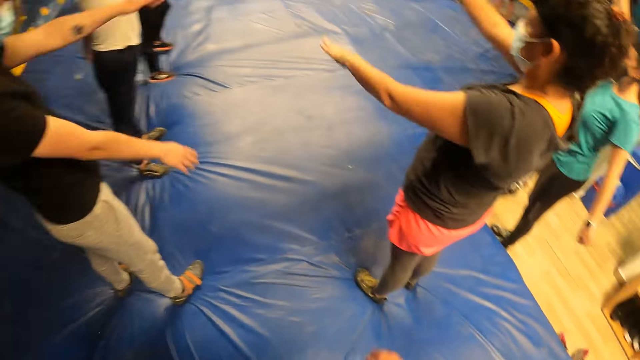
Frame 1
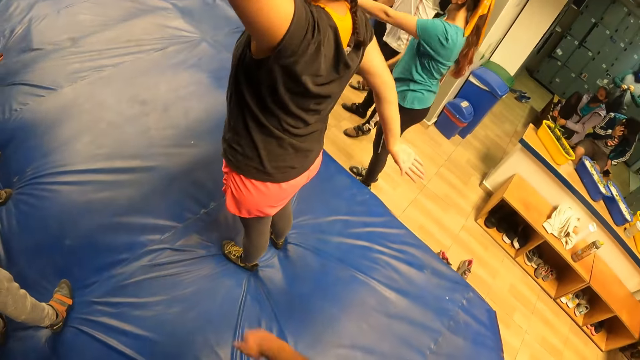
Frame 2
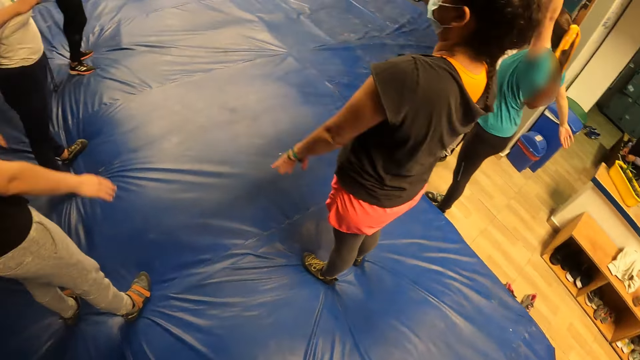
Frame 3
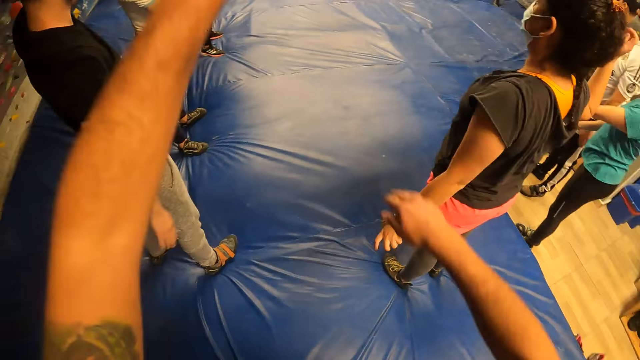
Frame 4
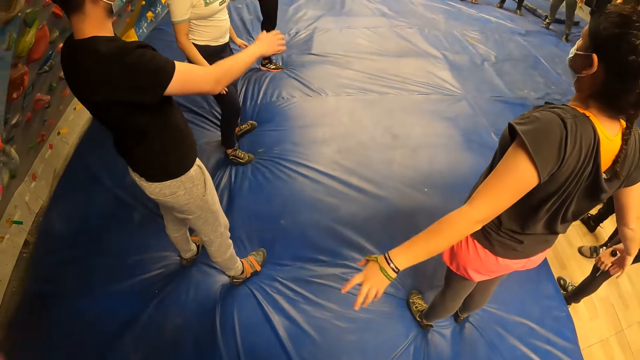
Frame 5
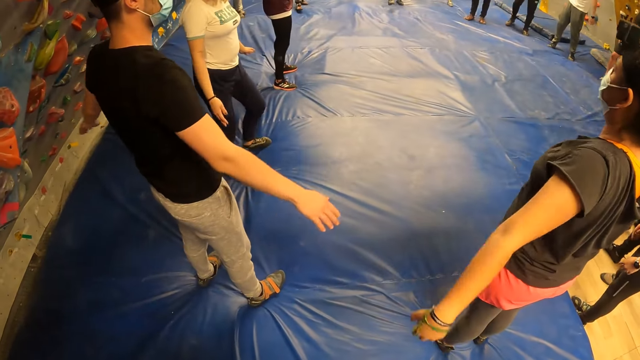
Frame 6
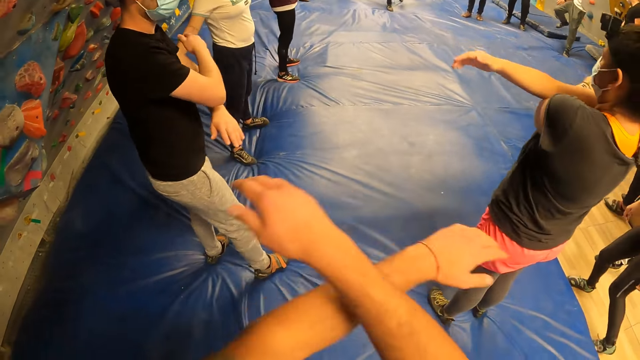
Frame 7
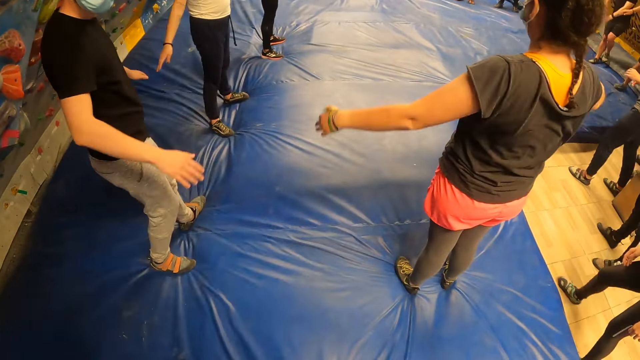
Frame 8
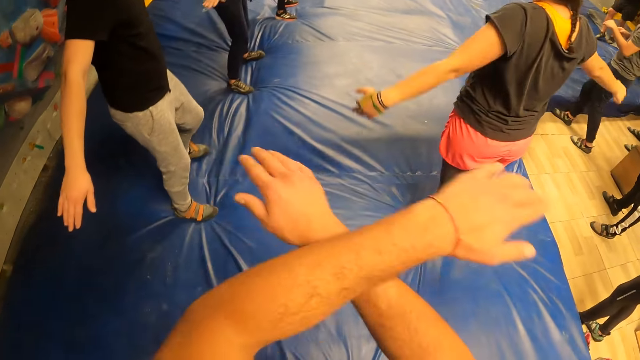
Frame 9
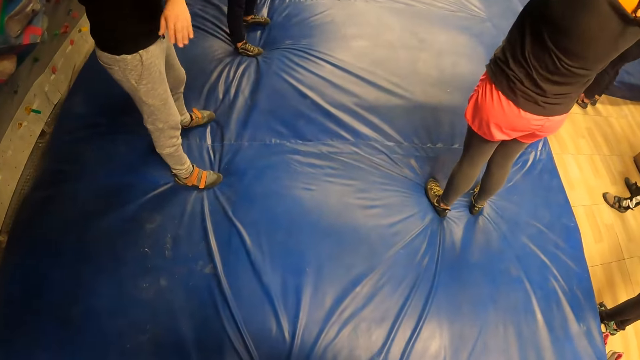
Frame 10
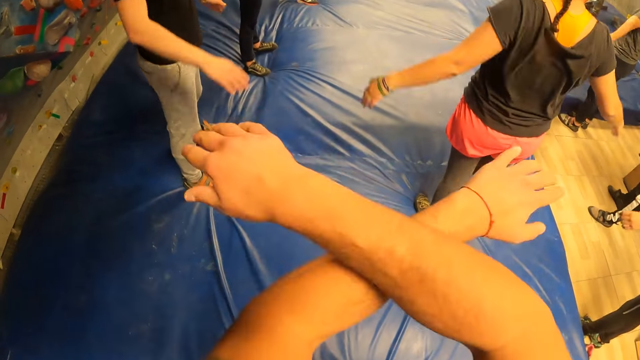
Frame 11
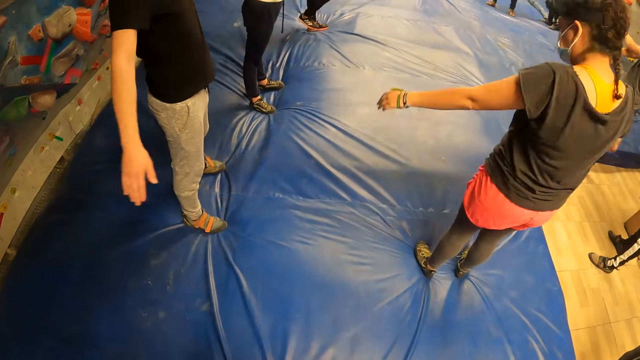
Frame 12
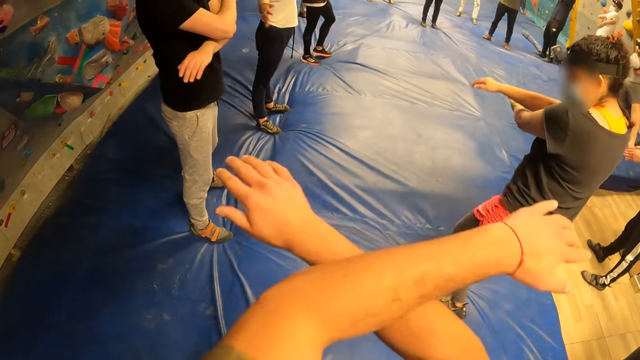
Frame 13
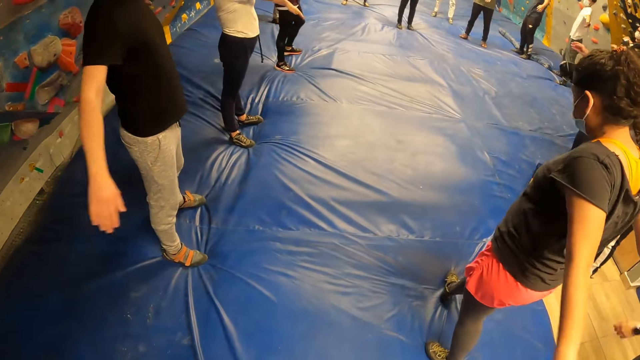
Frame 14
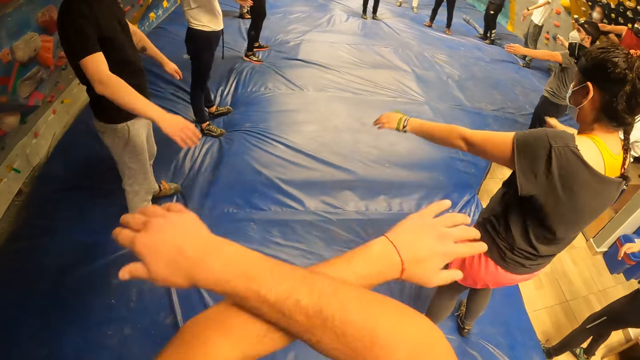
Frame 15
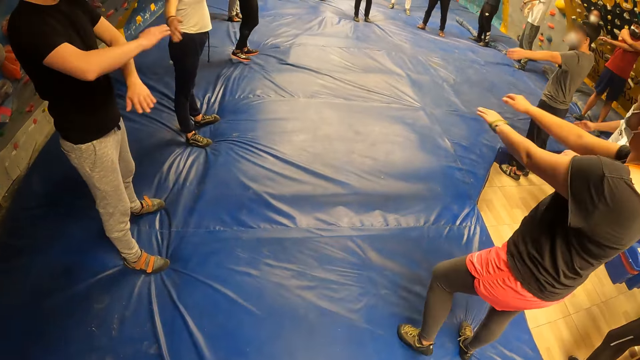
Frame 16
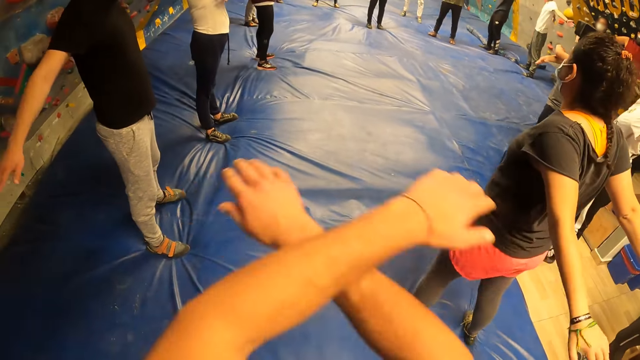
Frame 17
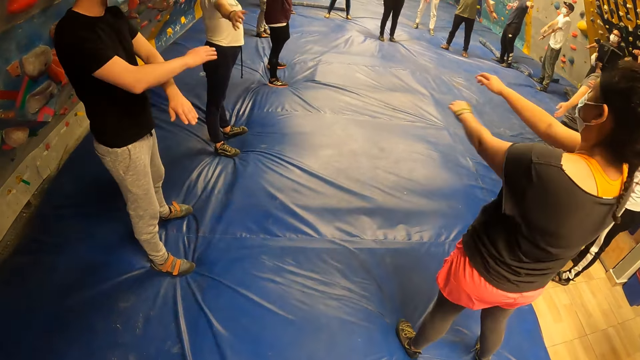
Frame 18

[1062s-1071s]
The camera wearer swings his arms sideways.

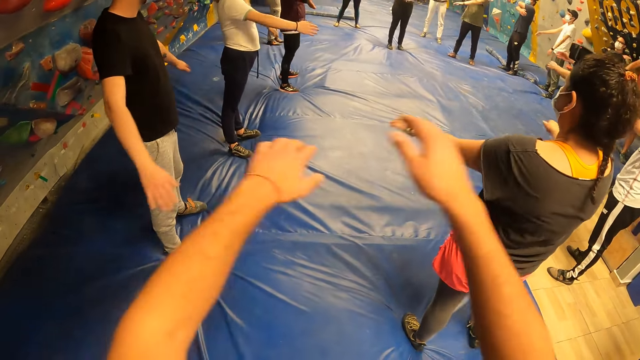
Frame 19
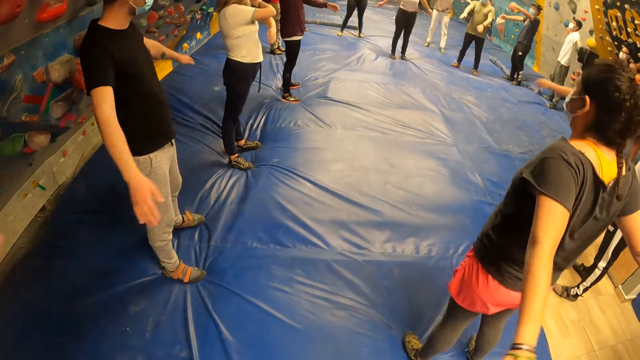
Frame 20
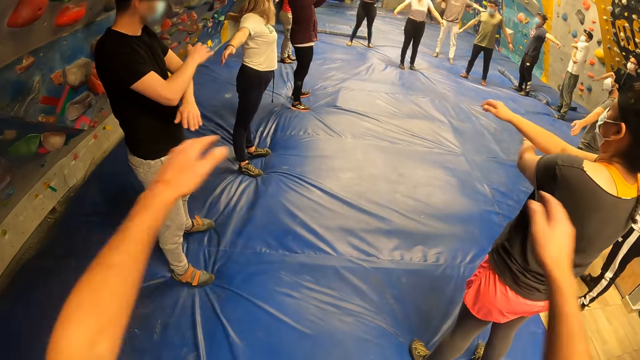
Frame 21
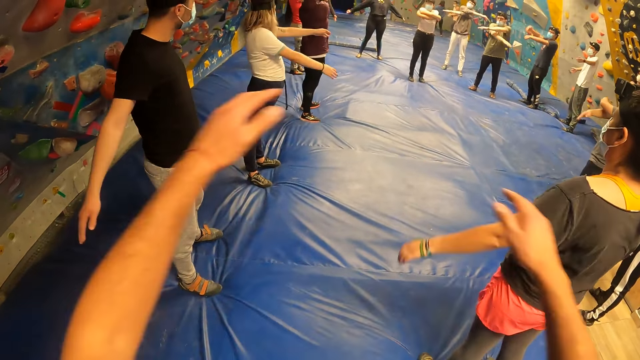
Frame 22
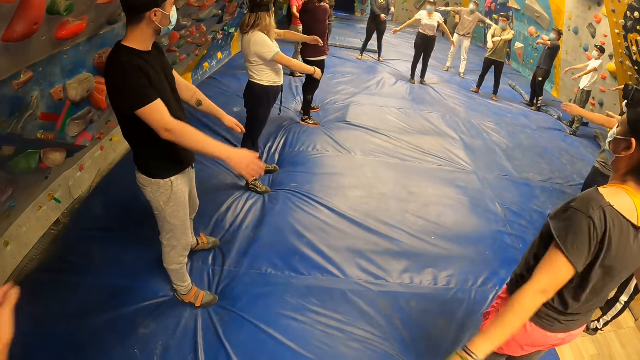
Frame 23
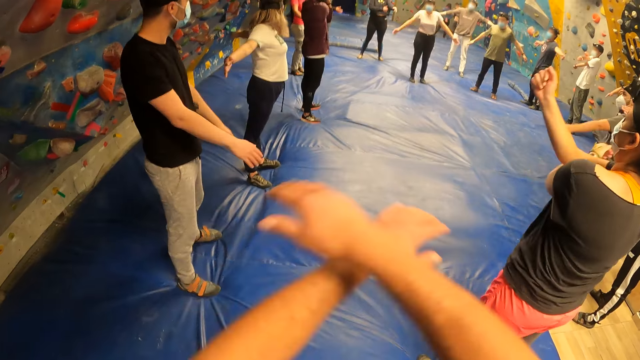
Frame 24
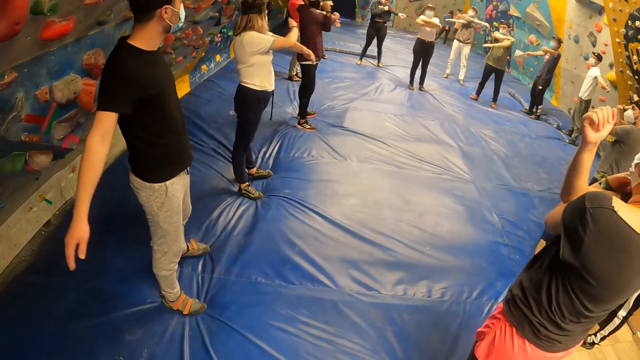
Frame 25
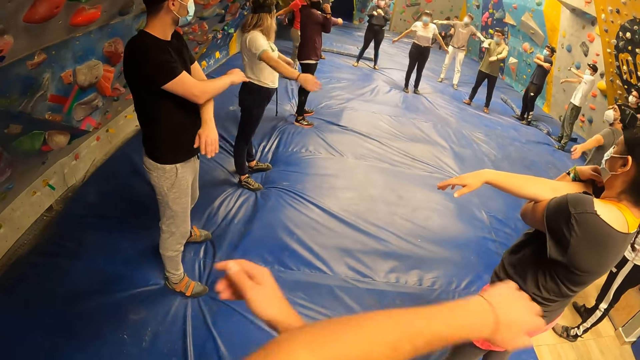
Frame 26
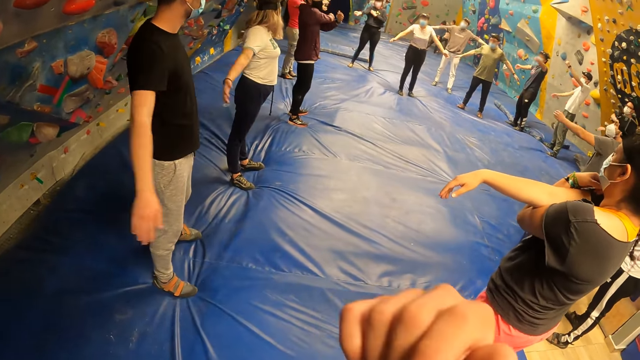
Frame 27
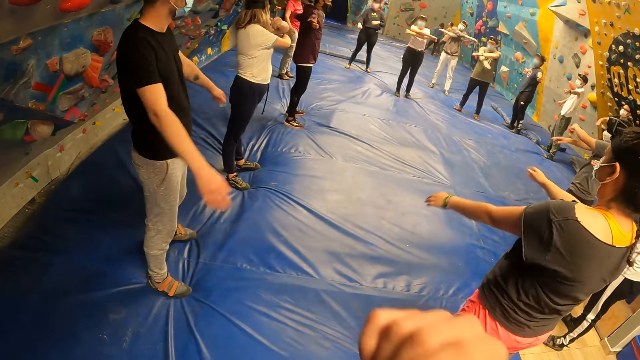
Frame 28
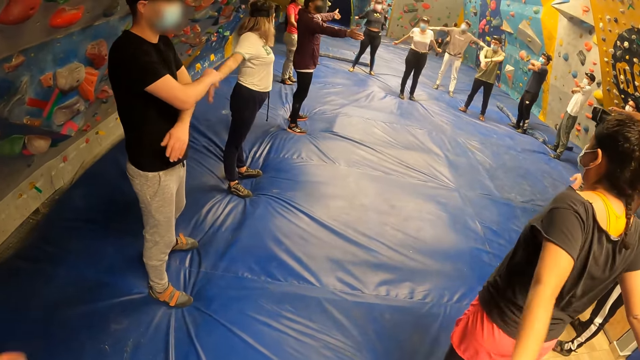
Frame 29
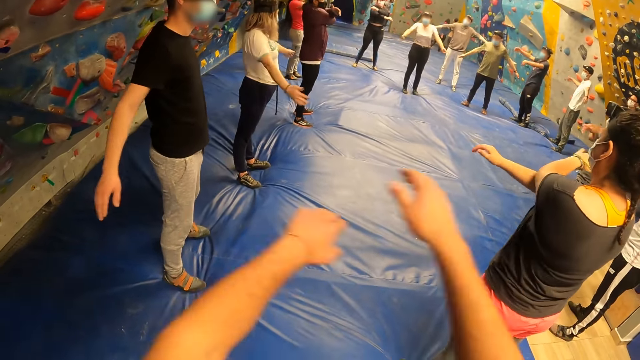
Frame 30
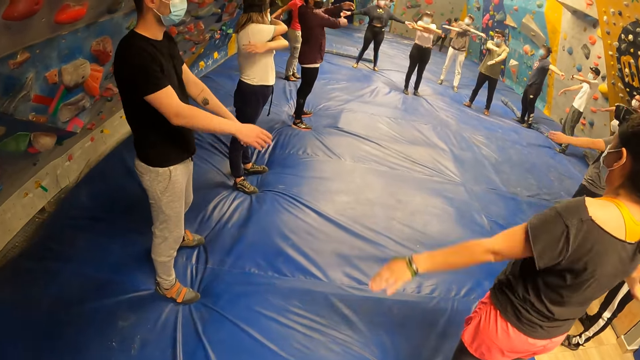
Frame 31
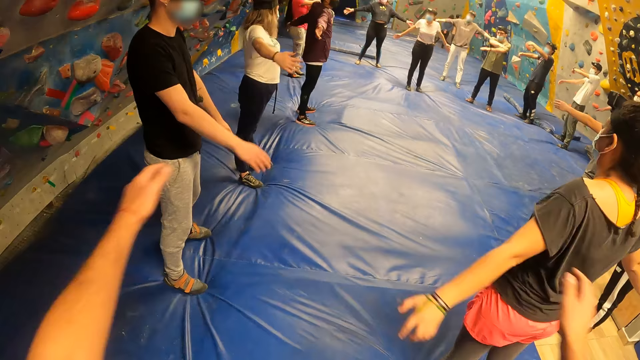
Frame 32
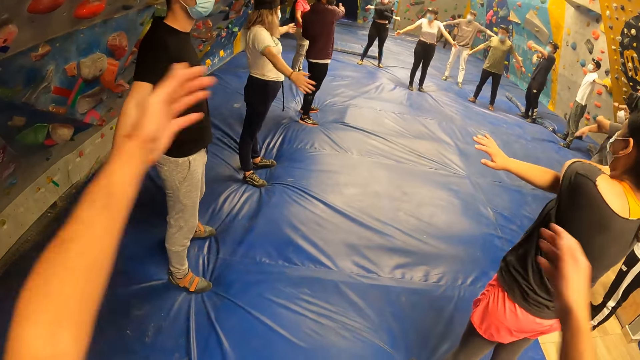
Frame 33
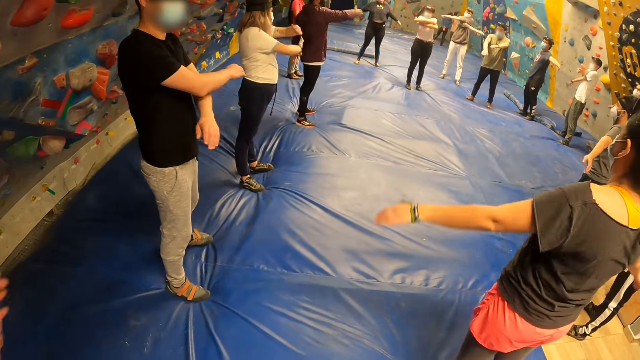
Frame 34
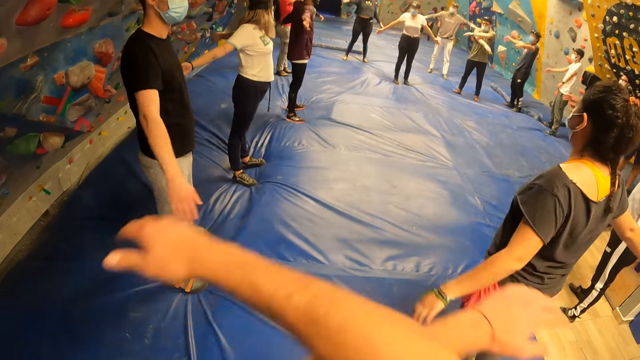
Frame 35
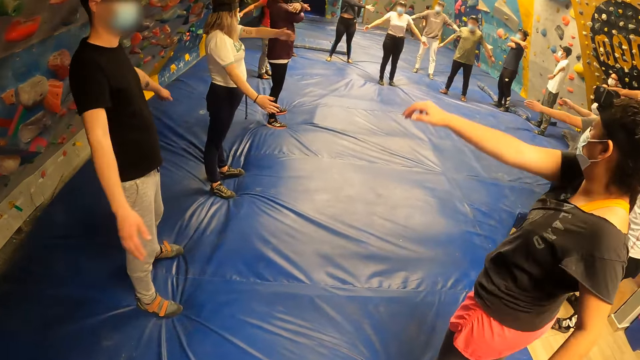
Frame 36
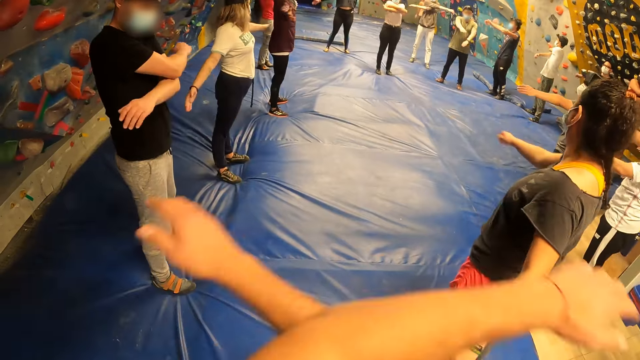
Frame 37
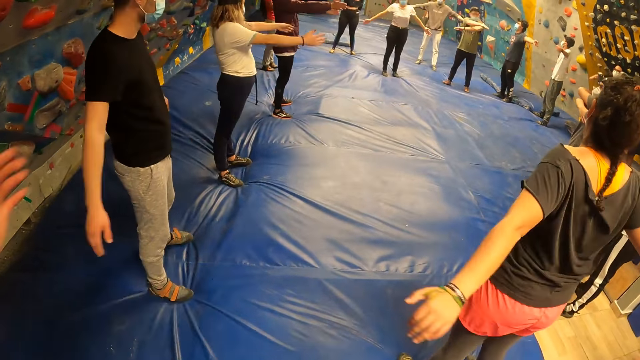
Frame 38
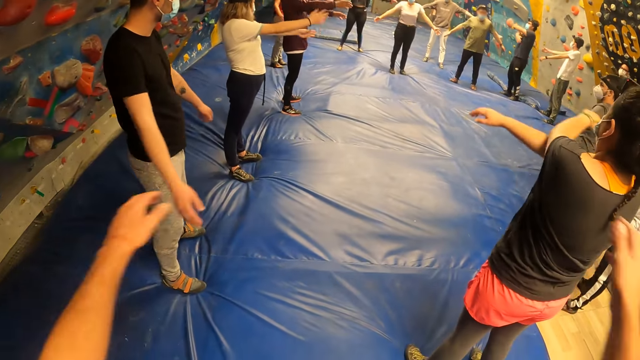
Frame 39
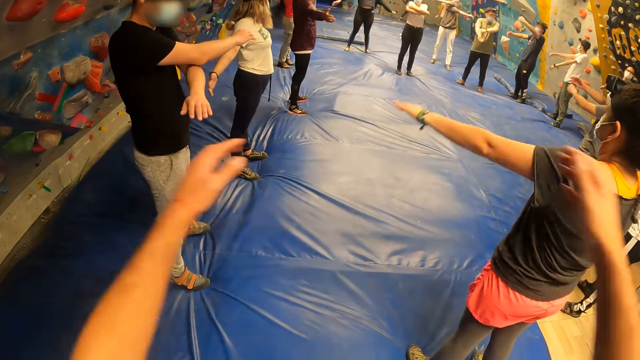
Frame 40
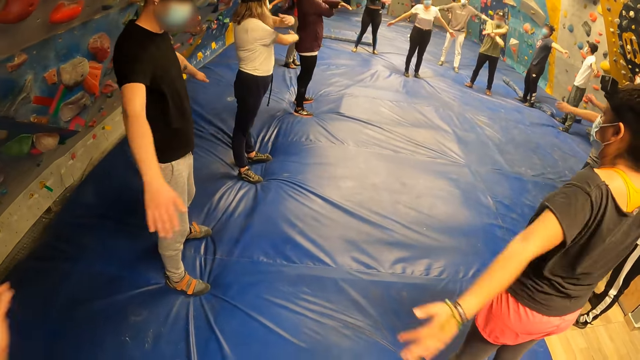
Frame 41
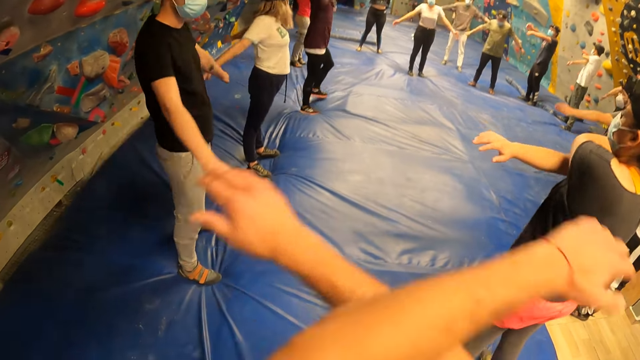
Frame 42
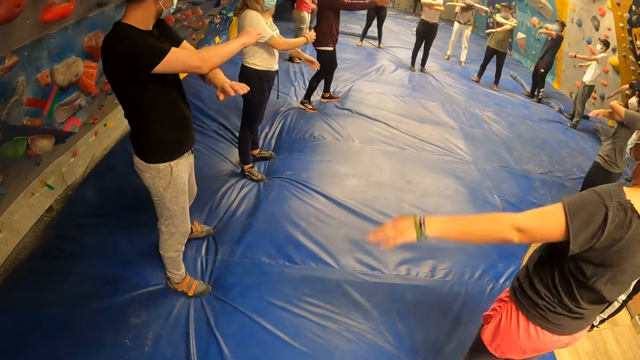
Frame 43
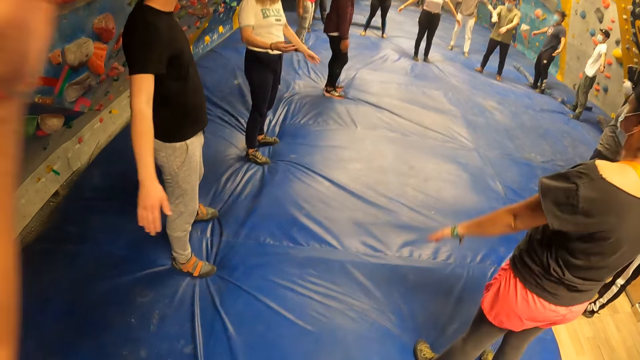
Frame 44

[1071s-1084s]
The man swings his arms sideways, stretches his right hand with his left hand, and swings his arms sideways. The camera wearer swings his arms sideways. The man rolls his arms sideways. The camera wearer rolls his arms sideways.
